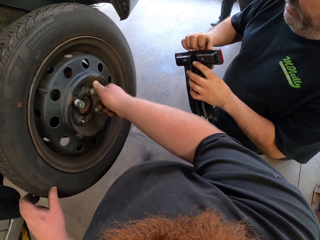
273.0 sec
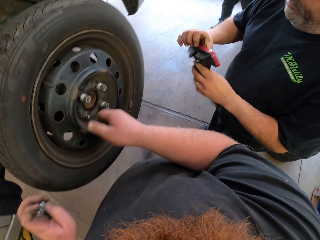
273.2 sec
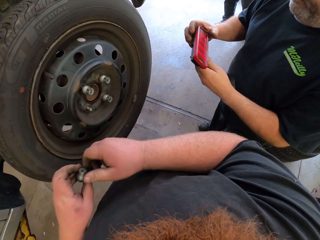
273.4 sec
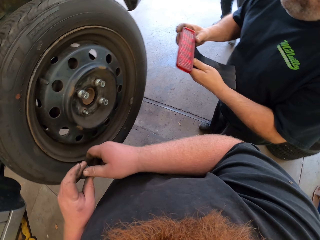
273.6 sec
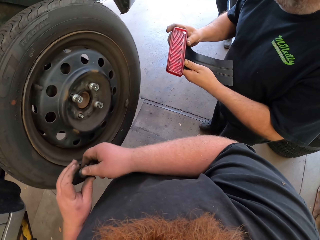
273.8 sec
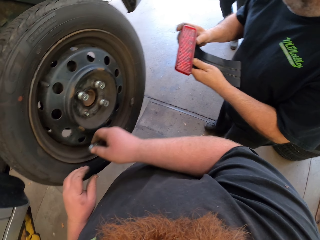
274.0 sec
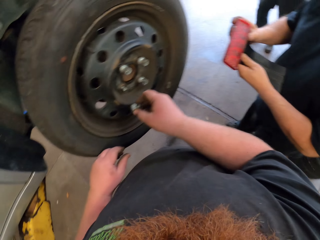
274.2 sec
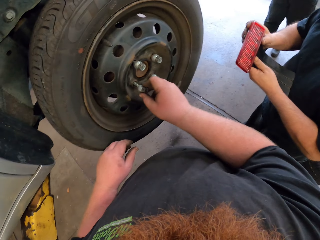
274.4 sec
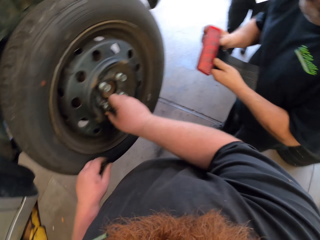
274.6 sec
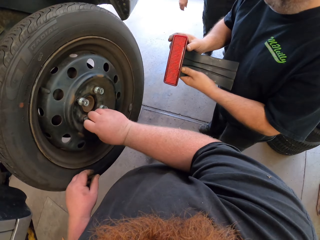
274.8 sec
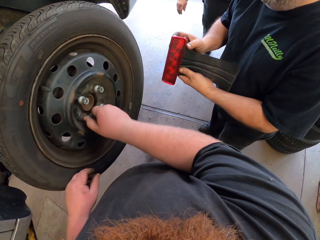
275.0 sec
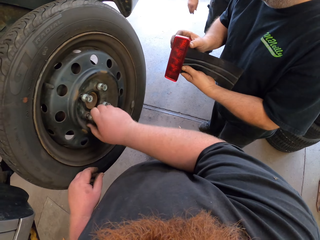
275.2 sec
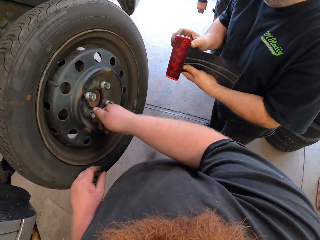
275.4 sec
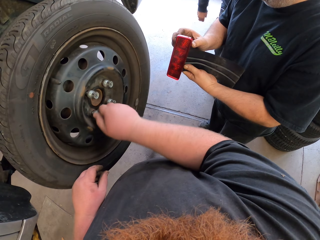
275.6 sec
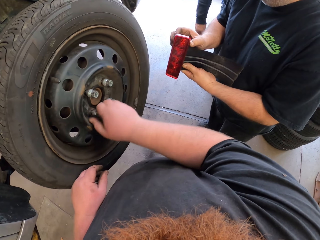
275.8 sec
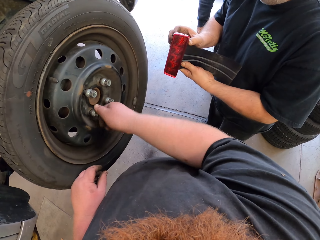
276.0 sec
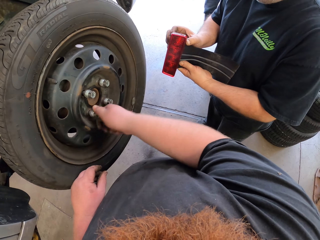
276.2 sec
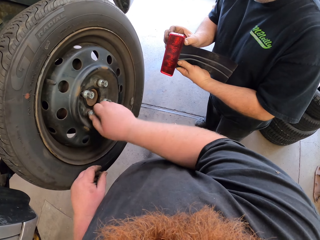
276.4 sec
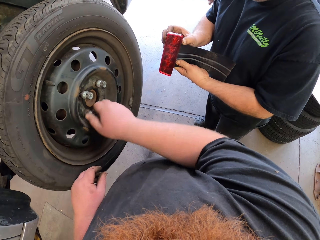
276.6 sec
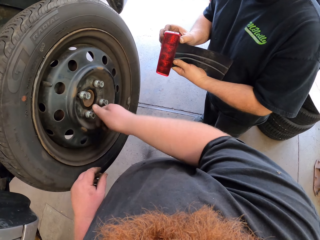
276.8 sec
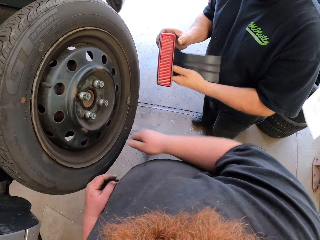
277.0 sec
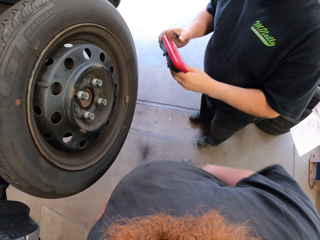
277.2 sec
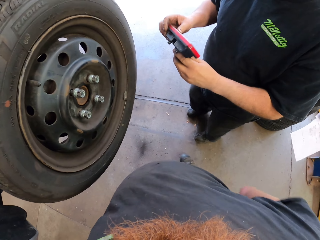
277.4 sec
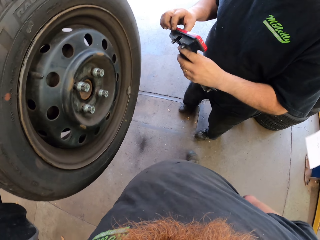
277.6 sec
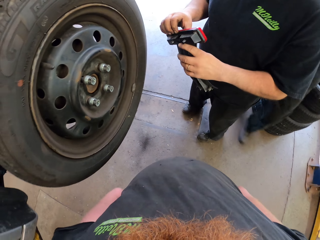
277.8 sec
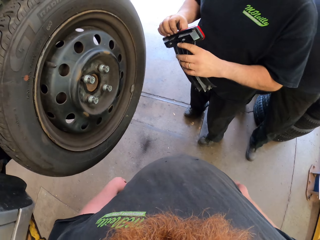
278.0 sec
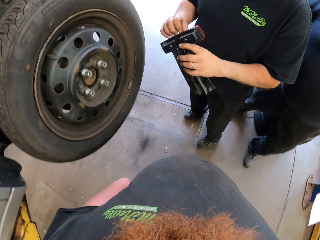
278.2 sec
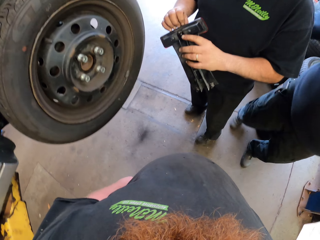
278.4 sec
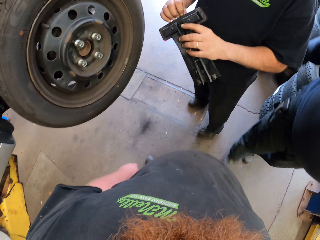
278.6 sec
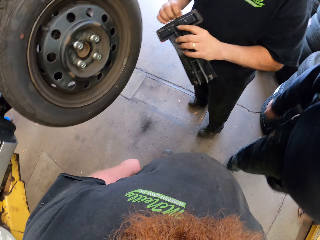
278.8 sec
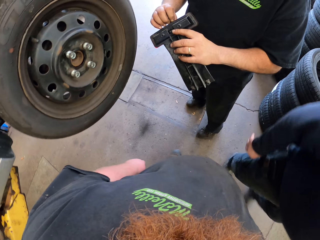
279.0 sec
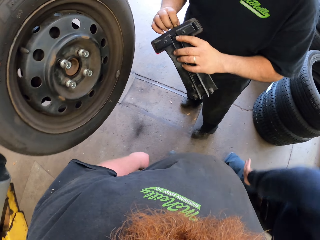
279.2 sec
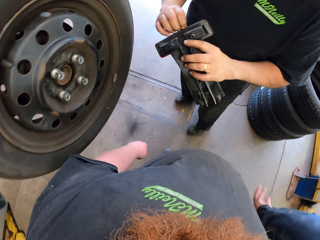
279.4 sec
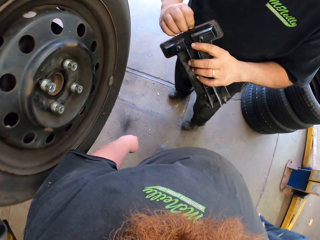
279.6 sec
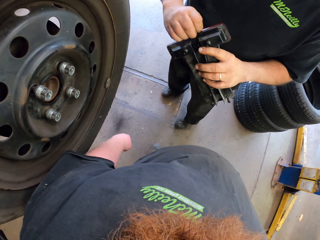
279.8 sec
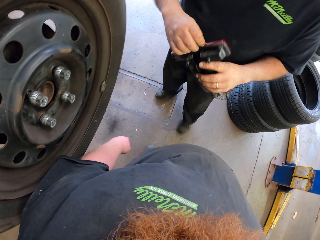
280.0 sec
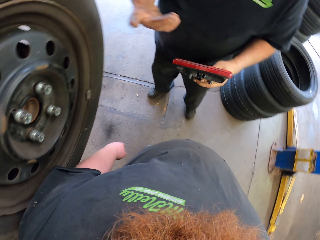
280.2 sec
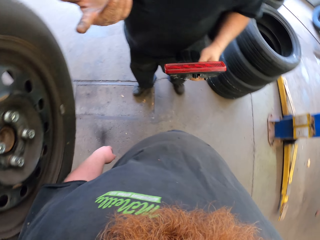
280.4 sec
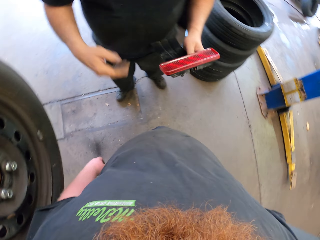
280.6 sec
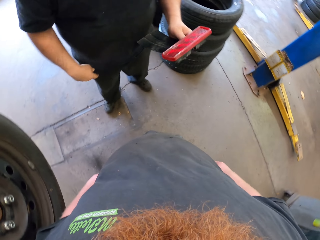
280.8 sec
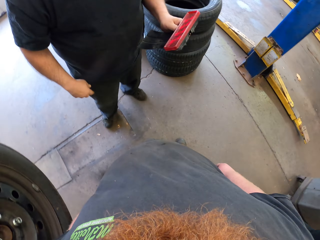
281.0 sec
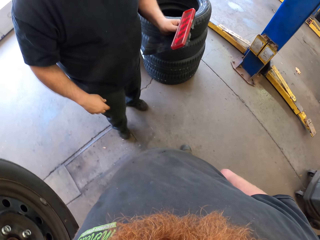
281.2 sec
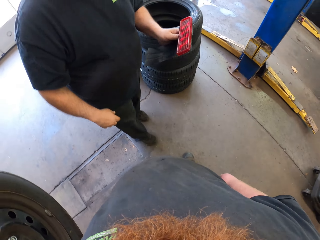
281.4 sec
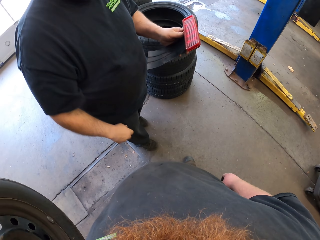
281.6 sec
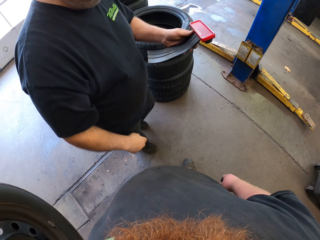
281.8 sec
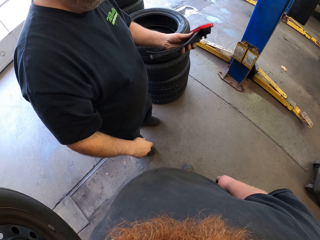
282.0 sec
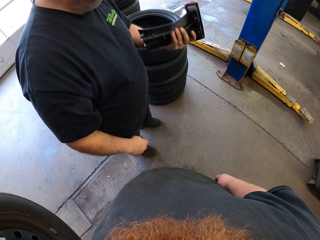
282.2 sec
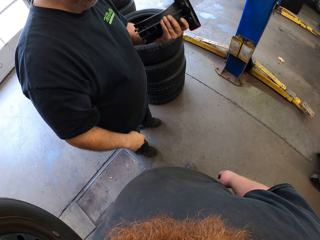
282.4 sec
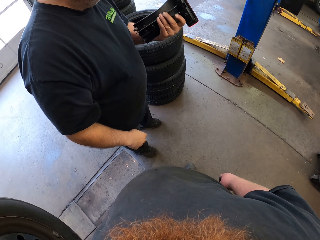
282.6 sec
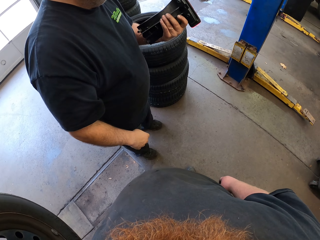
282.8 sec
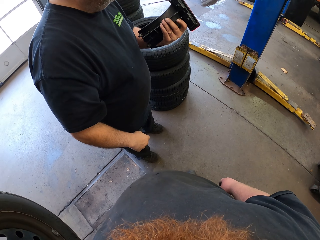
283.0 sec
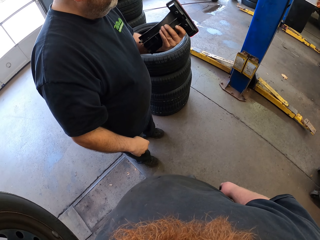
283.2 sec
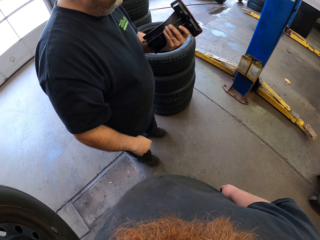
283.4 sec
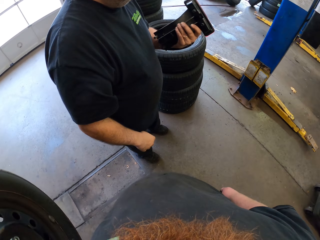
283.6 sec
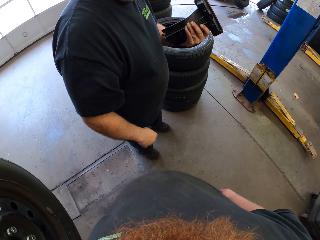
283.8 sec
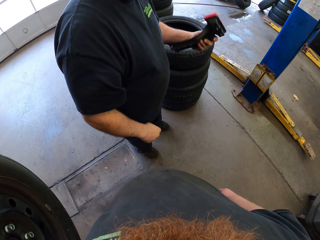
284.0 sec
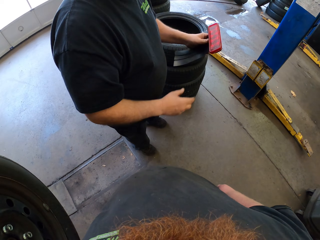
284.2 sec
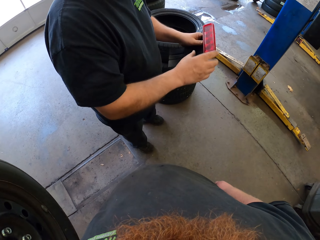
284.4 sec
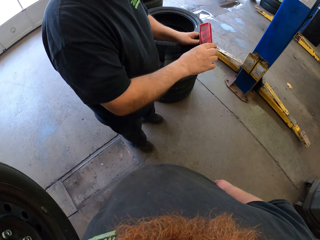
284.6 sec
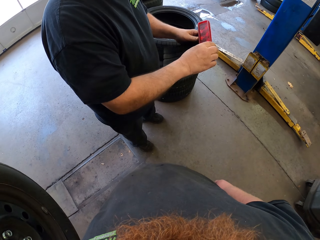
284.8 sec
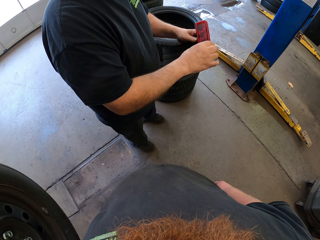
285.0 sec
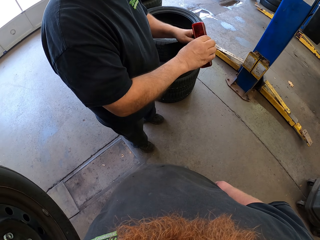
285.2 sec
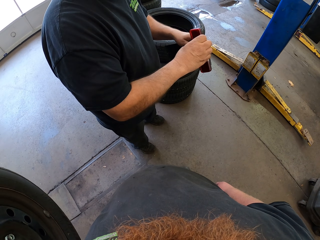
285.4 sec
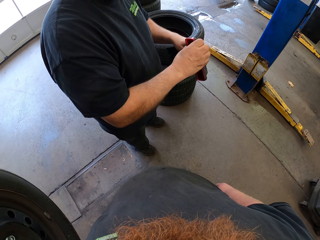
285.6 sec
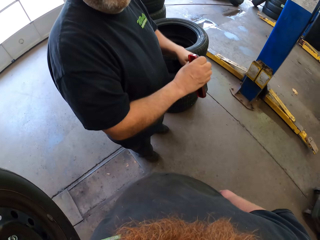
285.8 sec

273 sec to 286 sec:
A man moves his hand. The man holds a car light. The camera wearer converses with the man in the workshop.

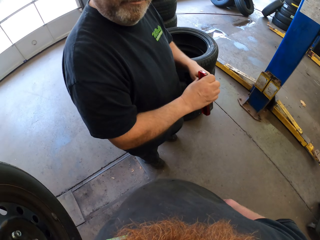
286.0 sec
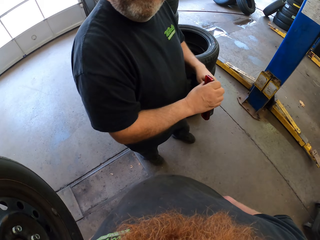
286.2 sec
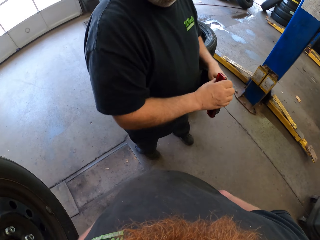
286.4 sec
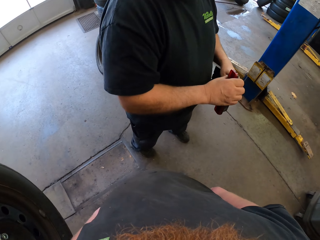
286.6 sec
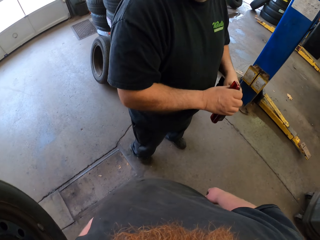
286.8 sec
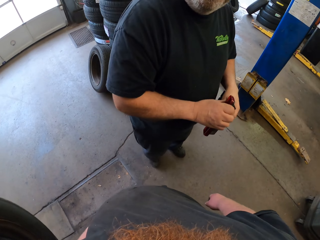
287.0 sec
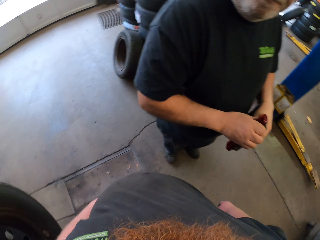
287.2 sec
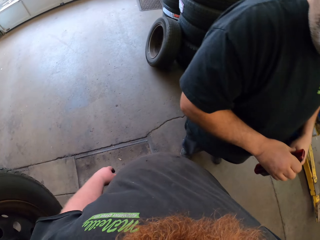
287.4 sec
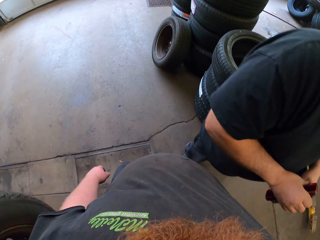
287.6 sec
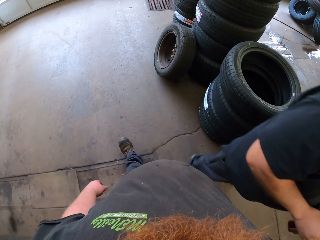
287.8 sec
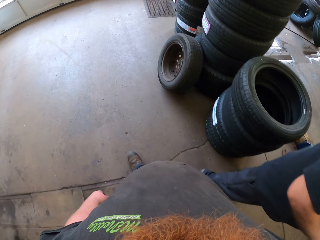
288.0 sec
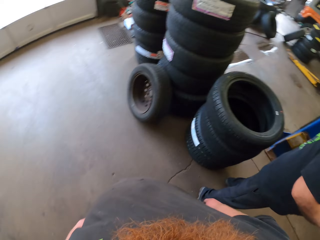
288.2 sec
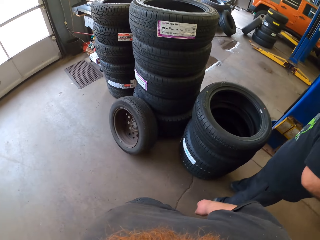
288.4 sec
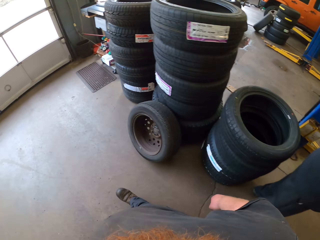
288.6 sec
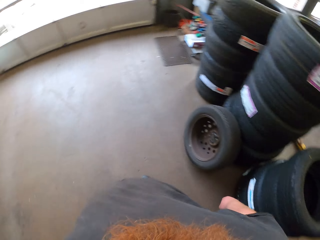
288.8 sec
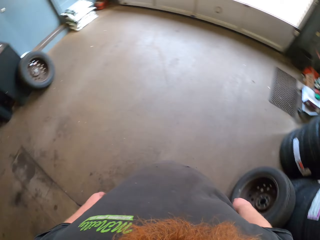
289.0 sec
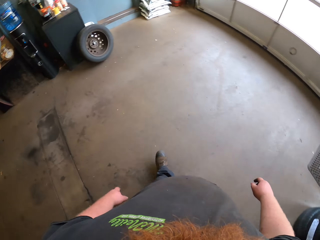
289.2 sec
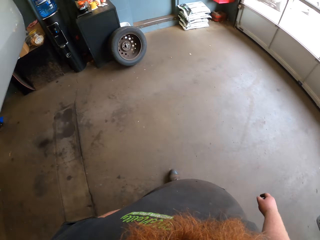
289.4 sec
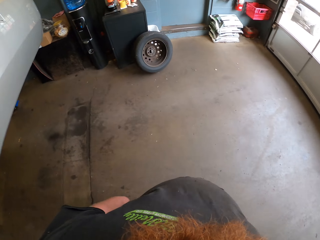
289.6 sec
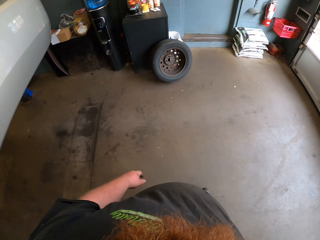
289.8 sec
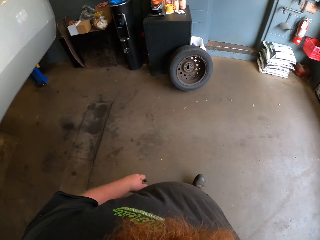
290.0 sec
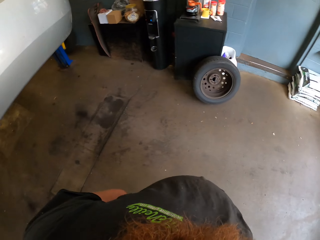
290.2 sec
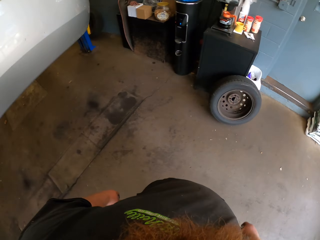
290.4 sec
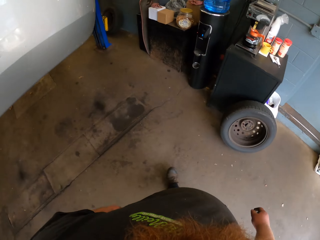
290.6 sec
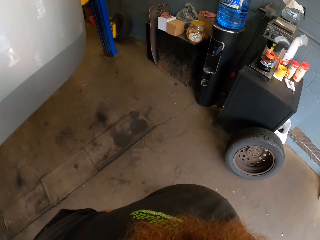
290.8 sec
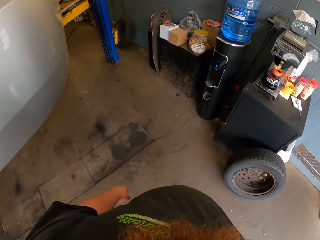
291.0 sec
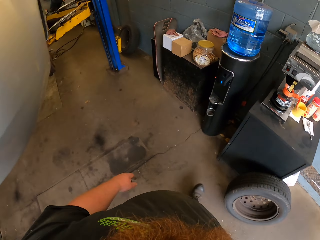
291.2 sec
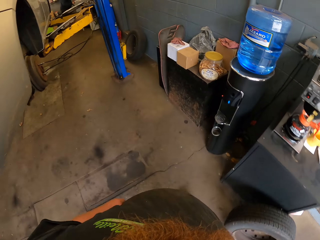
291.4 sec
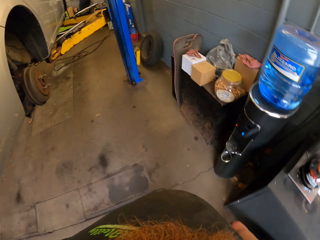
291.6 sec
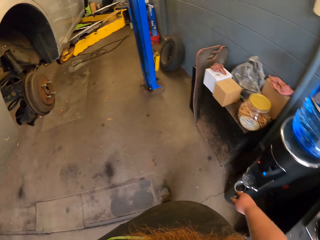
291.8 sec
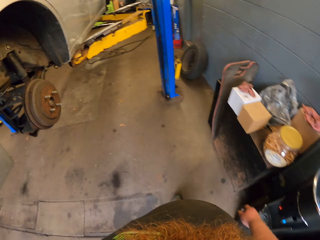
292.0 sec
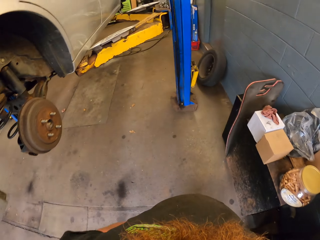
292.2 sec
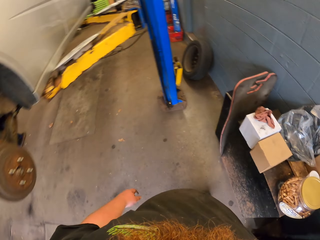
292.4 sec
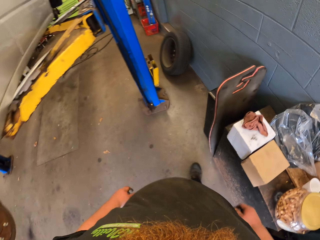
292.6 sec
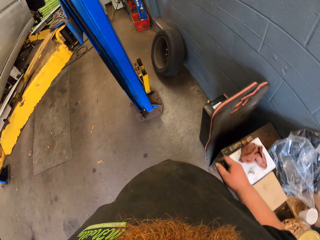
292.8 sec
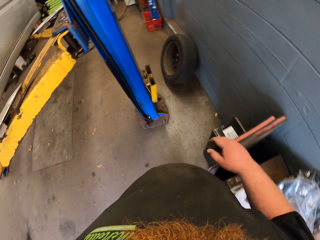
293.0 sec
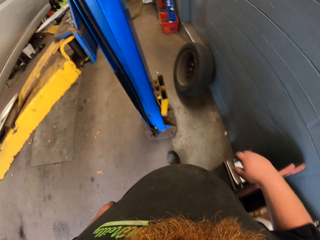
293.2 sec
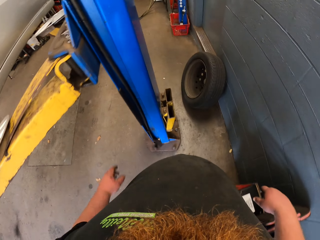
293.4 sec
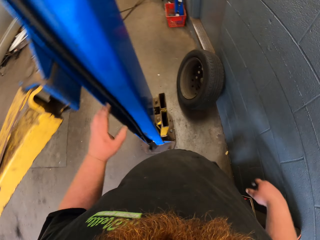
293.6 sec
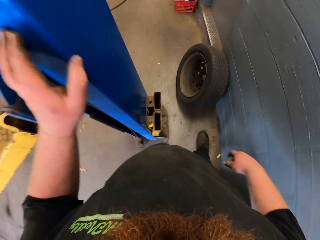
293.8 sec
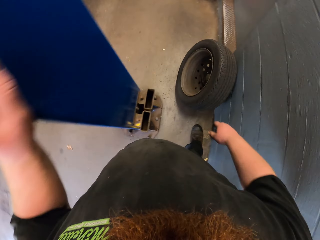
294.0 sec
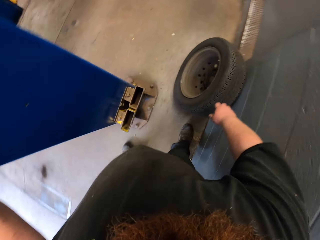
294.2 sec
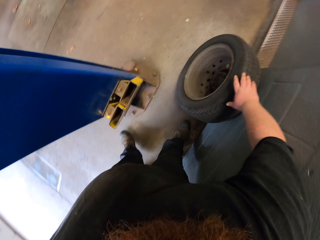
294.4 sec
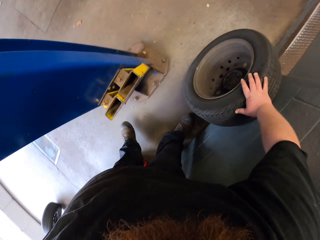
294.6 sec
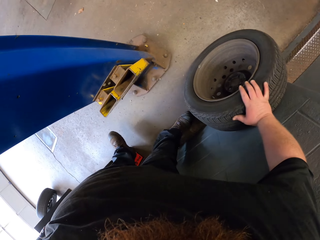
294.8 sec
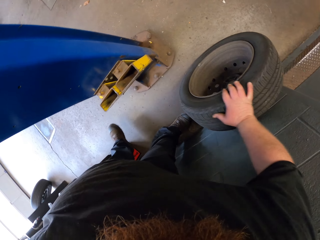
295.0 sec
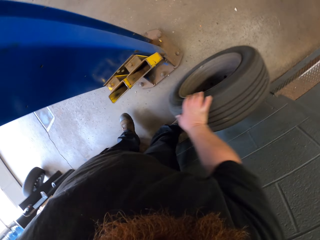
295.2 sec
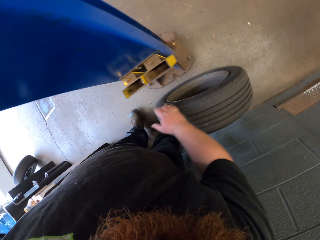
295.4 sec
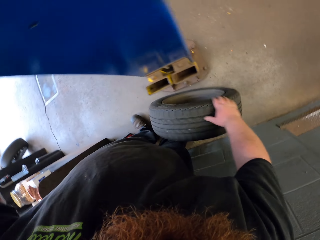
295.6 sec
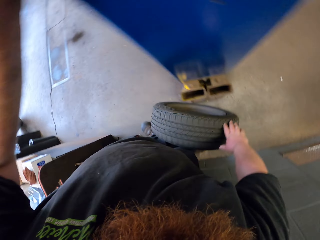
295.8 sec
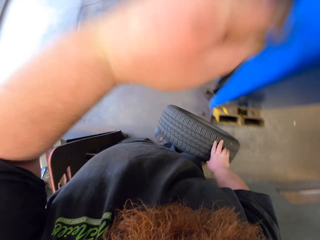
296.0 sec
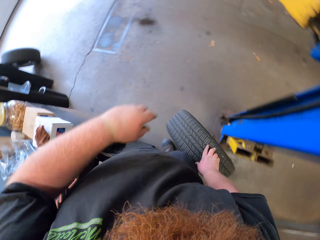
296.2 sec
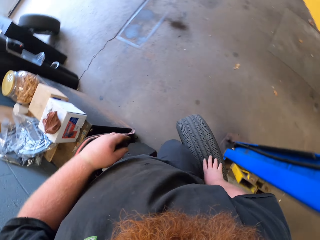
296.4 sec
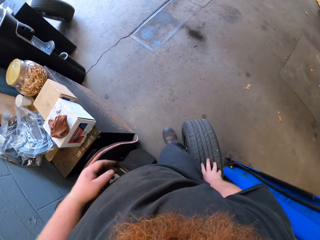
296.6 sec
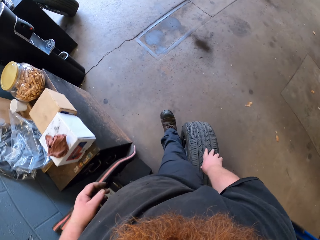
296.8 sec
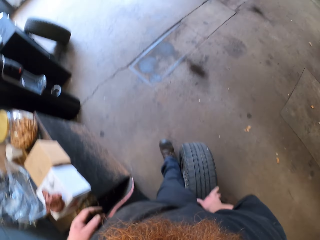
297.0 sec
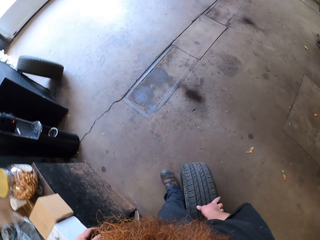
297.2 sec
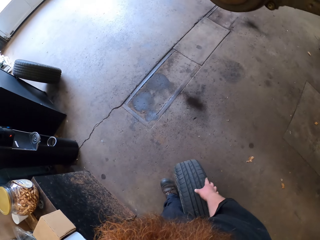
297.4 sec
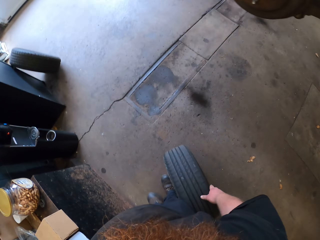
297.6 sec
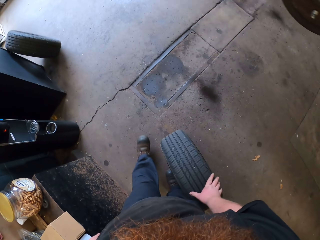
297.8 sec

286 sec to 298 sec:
The camera wearer walks in the workshop. He moves a car tire with his right hand.
